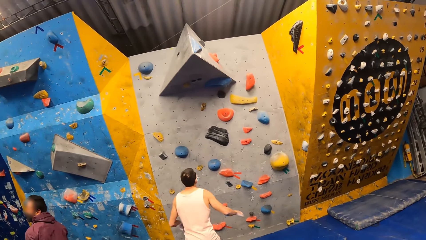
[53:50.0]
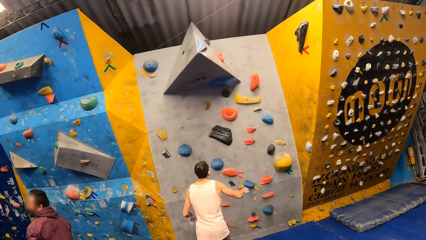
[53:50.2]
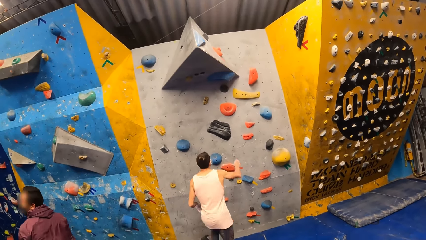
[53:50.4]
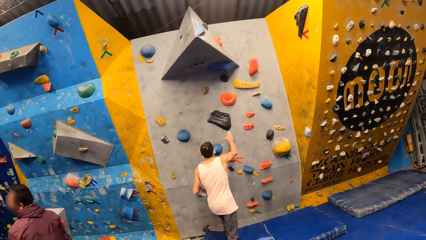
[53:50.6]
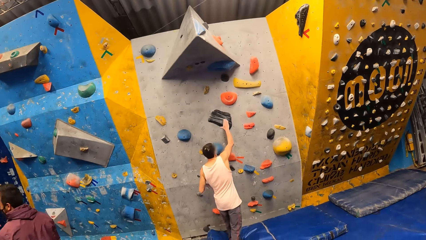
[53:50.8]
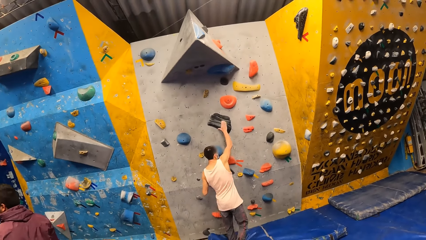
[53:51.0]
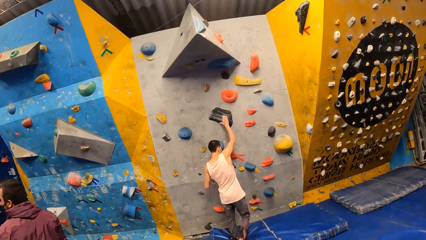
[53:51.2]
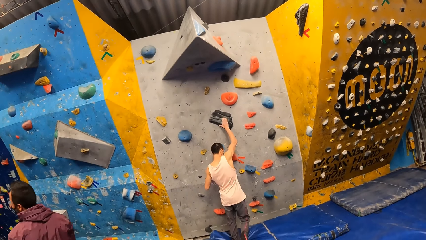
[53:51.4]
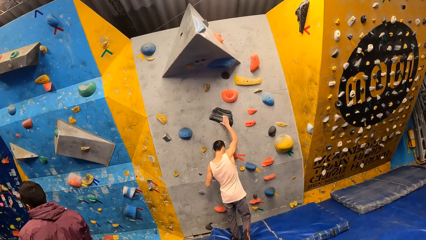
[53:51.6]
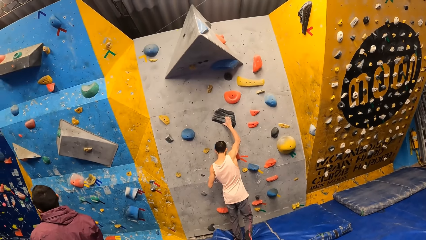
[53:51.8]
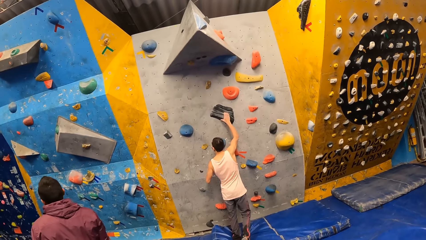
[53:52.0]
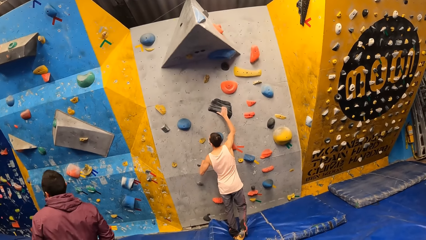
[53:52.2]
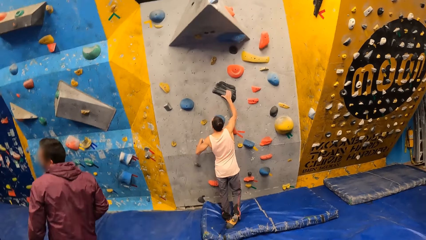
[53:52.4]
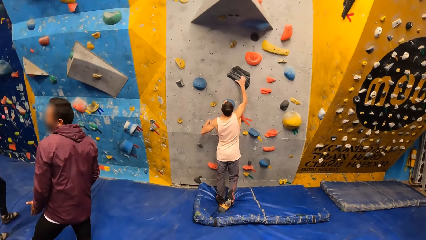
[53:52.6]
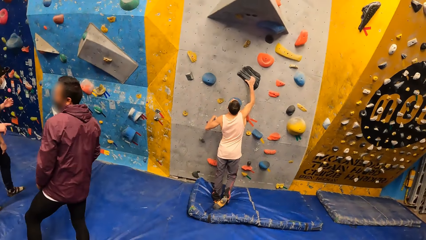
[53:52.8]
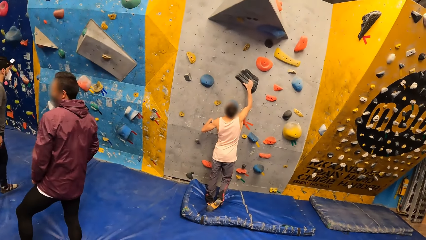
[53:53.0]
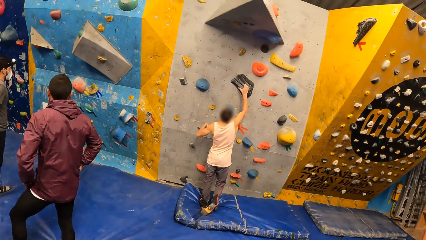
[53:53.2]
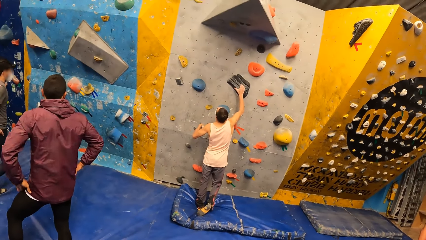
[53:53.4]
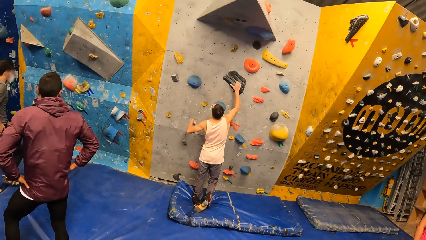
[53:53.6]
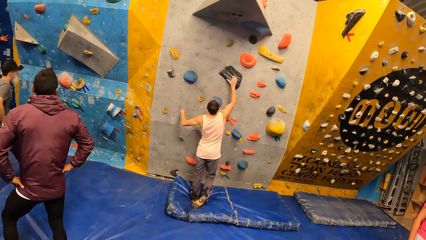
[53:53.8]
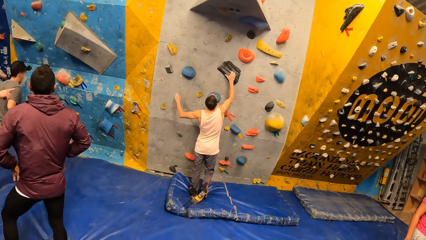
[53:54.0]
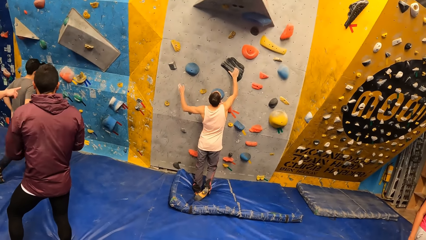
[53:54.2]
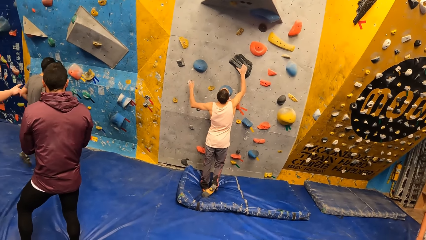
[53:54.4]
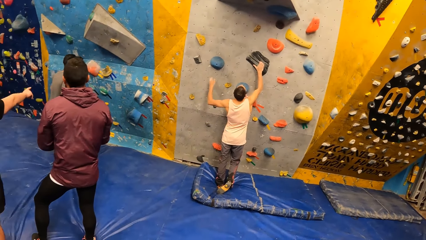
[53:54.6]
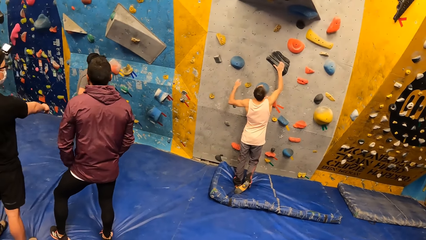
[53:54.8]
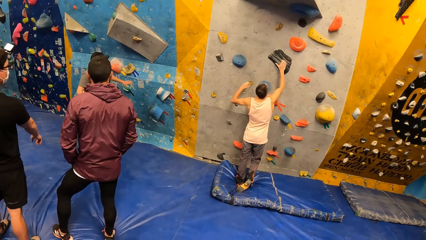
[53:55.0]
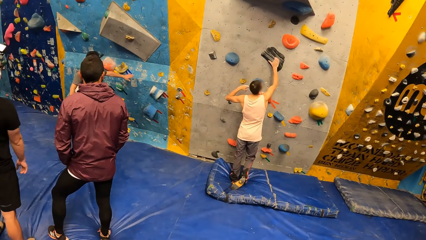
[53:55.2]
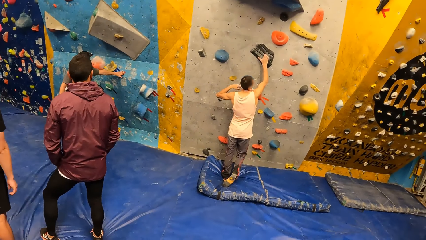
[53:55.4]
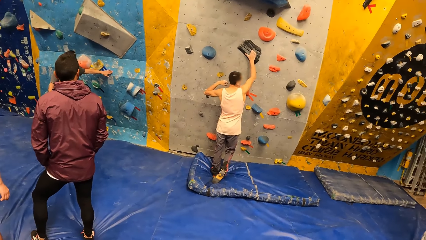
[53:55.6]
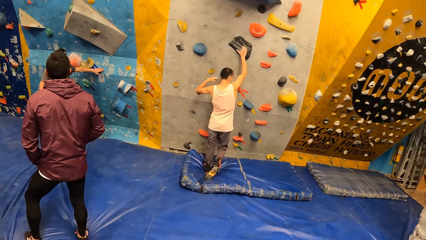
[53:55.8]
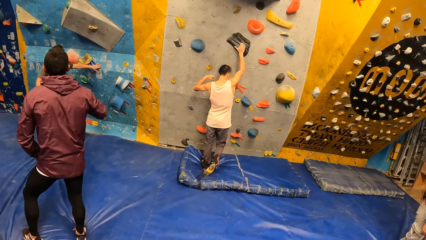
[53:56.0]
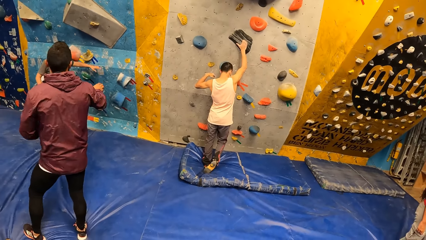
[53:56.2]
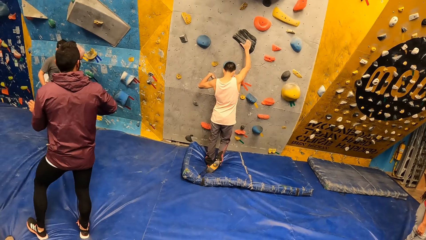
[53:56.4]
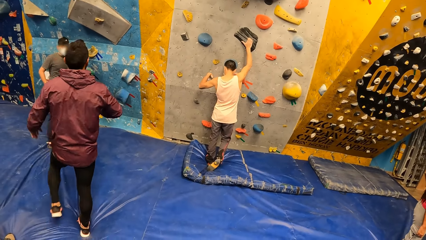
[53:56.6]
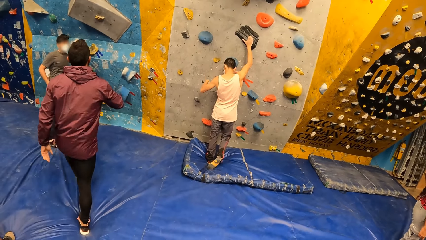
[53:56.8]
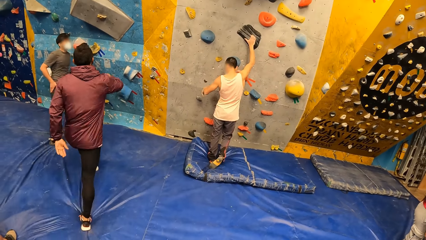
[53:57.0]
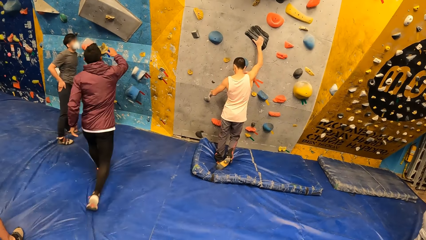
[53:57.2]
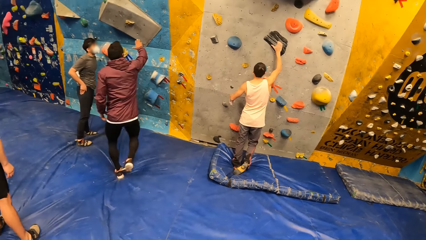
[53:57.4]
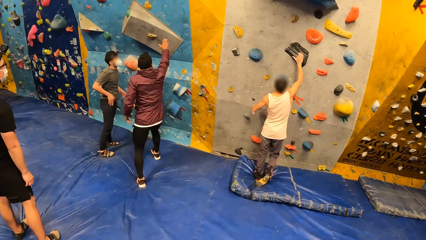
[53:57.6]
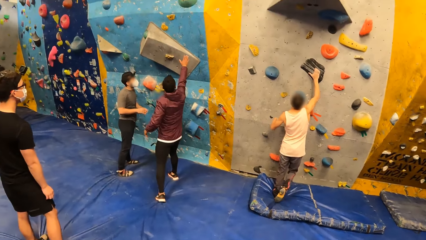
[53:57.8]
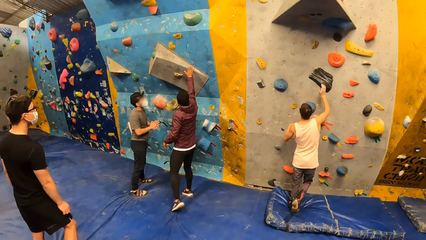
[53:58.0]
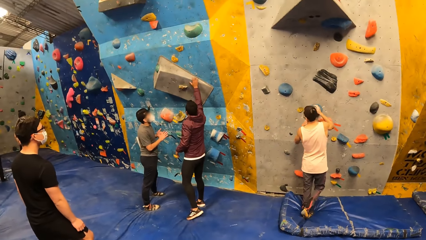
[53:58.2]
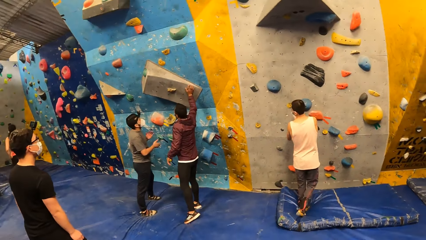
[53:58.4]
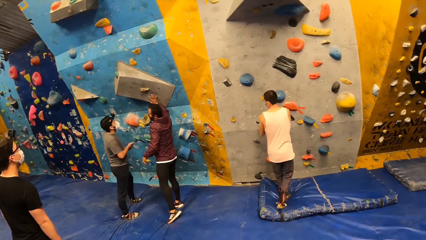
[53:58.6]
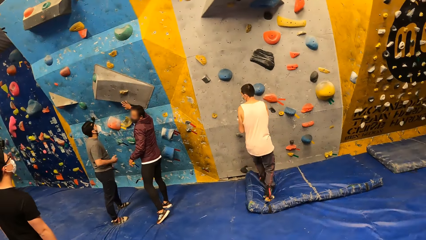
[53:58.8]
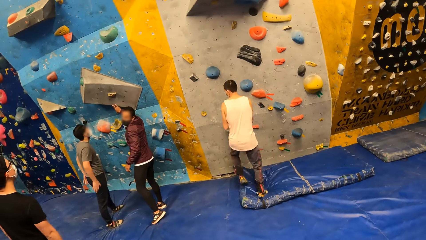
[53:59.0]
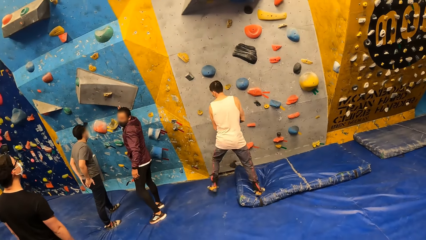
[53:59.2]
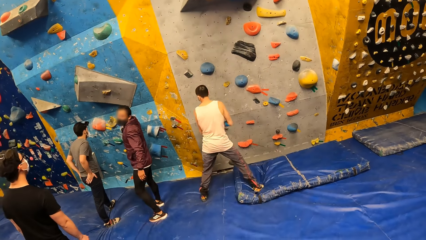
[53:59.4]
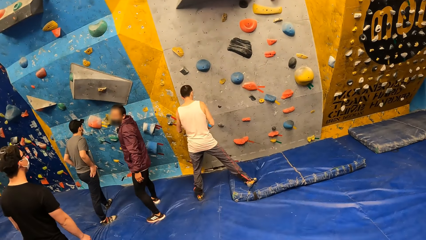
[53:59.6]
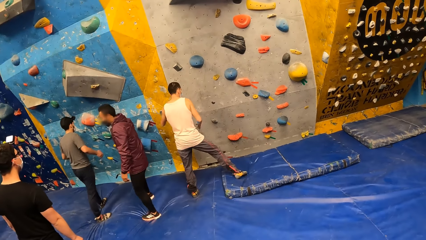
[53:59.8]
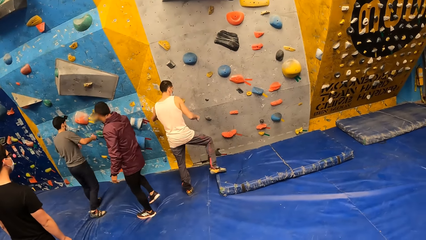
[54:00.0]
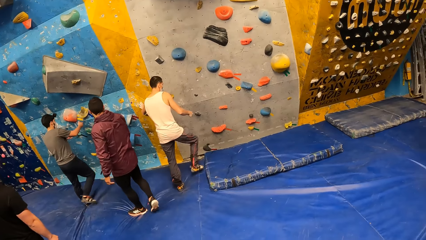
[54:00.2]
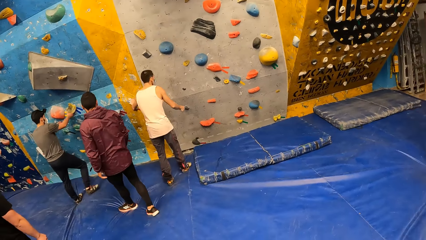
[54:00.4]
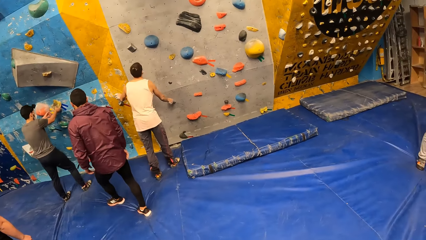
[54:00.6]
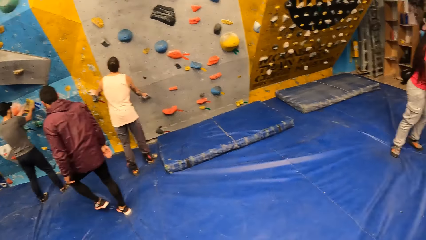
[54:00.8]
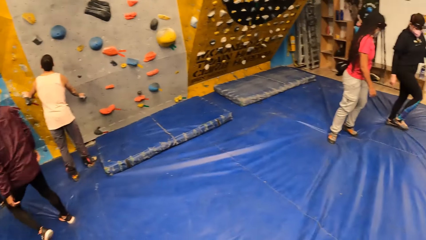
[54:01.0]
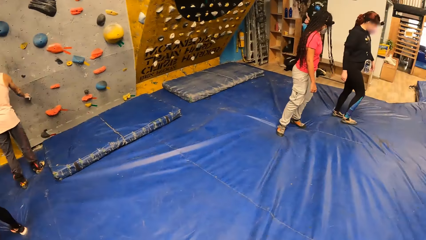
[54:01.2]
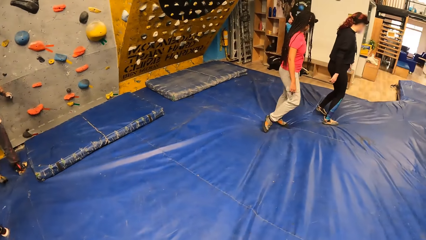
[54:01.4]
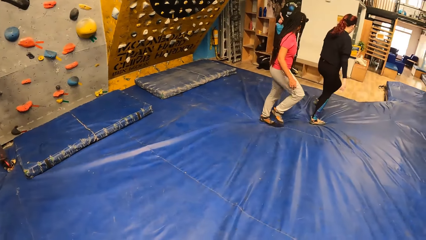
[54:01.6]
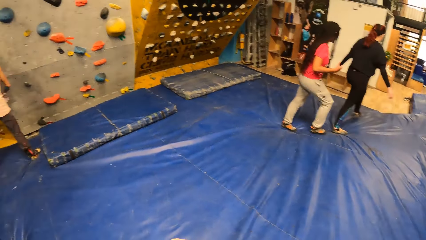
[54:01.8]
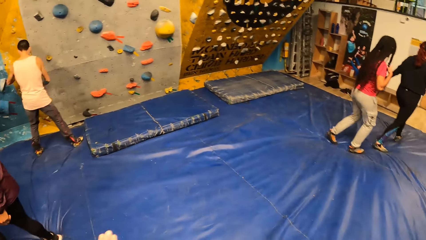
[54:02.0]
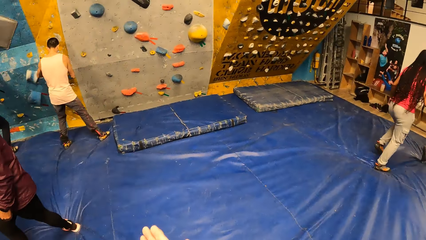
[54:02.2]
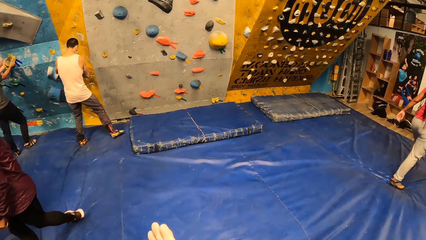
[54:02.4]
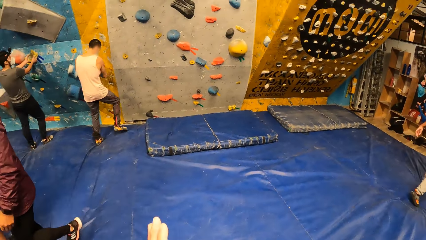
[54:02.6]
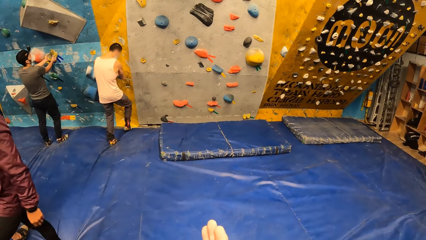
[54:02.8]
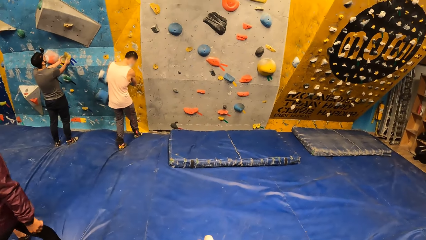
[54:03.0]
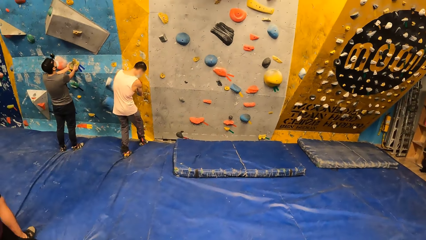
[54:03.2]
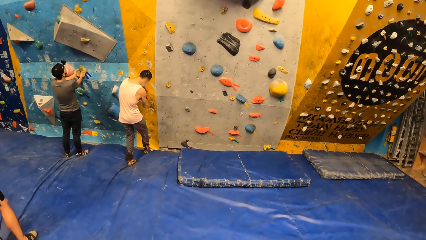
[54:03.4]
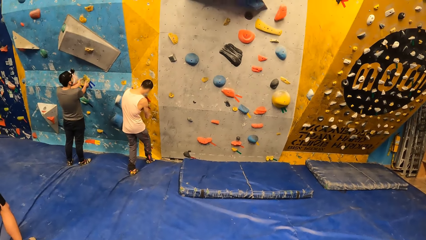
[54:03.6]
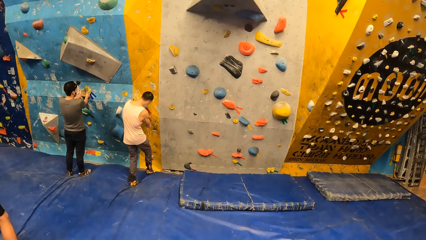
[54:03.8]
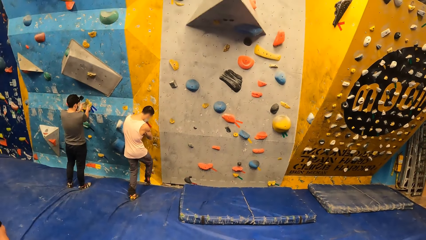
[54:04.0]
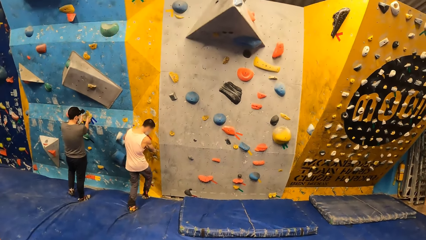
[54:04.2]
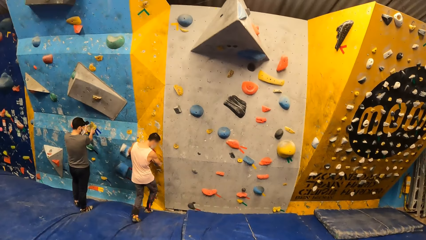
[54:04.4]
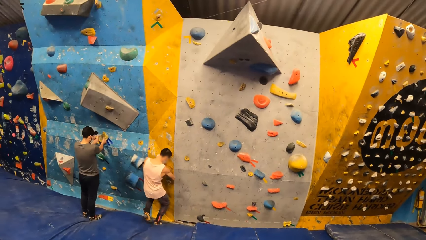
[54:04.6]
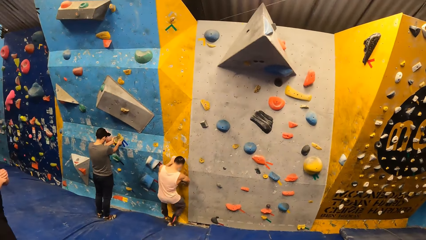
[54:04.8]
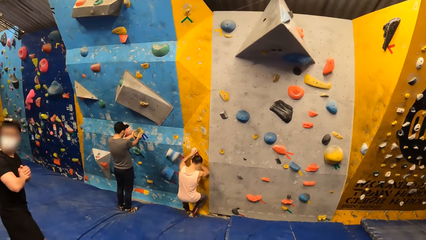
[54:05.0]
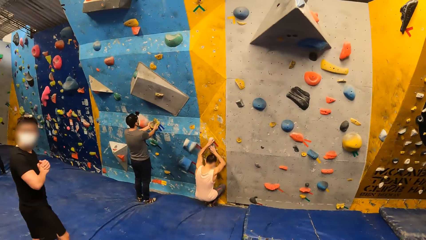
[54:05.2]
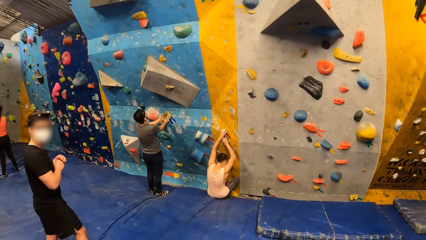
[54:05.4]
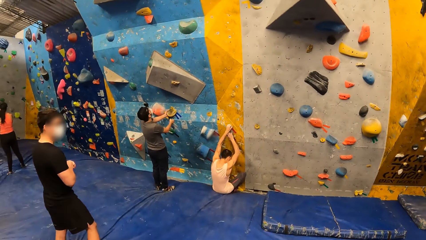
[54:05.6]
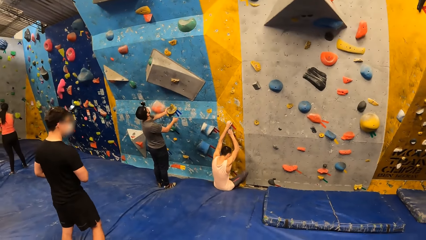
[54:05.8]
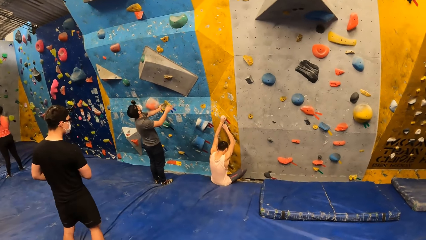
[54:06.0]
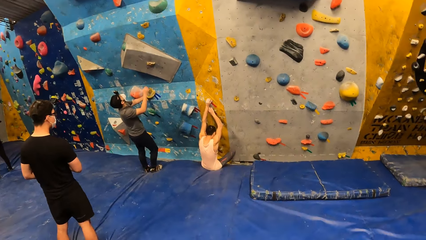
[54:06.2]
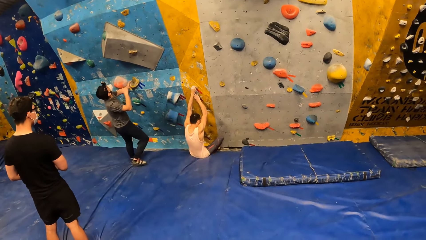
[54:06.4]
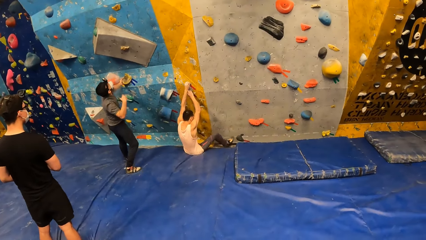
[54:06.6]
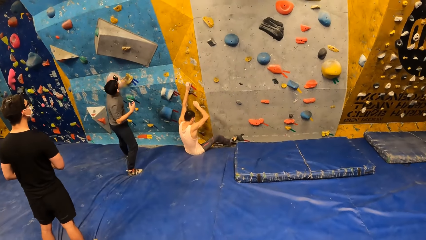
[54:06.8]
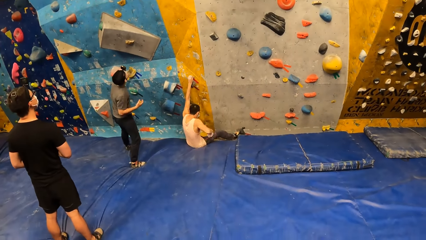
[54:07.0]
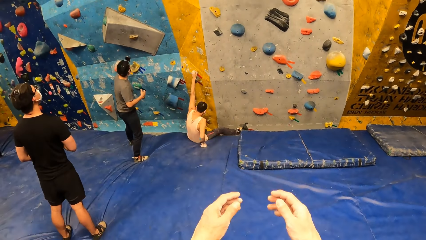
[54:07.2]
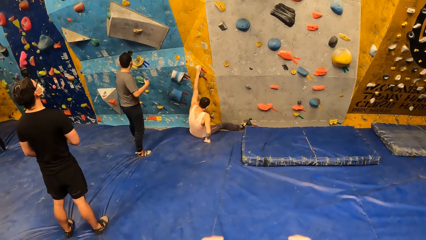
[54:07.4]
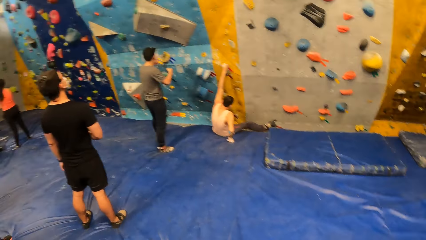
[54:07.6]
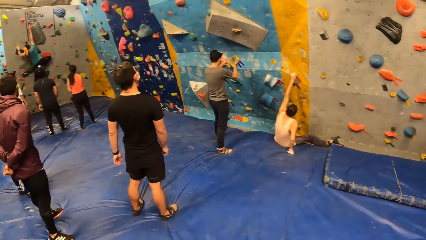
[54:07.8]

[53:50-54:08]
The man holds a black climbing hold with his right hand. The camera wearer looks aside. Another man touches the bouldering wall with his left hand. A third man interacts with the second man. The third man touches the bouldering wall with his right hand. The second man holds the yellow climbing hold with both hands. The camera wearer looks aside. They rub both hands together. They look forward. The first man holds a yellow climbing hold with both hands. The camera wearer looks aside. The first man sits on the crashpad. The second man holds the yellow climbing hold with his left hand. The first man places his right hand on the crashpad and holds the yellow climbing hold with his left hand. The camera wearer lifts hands.
